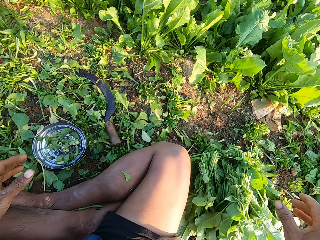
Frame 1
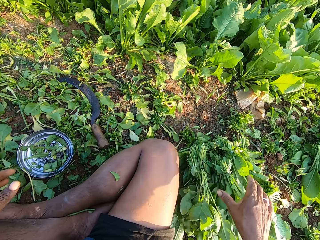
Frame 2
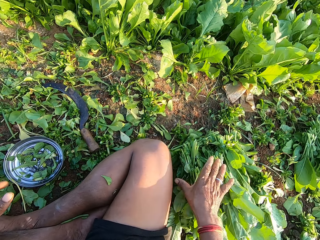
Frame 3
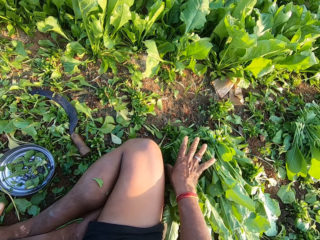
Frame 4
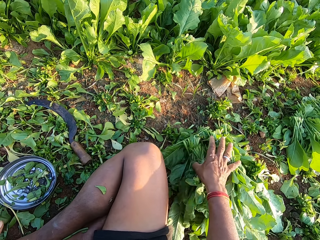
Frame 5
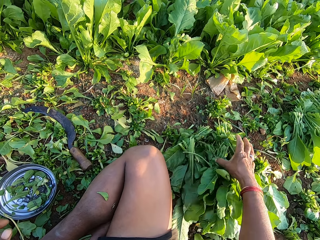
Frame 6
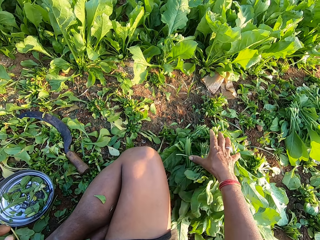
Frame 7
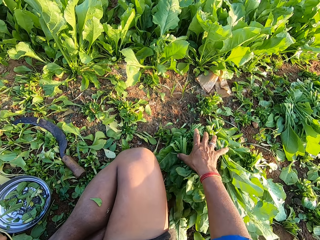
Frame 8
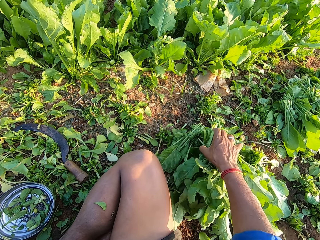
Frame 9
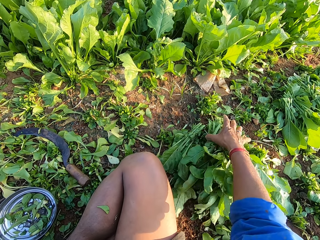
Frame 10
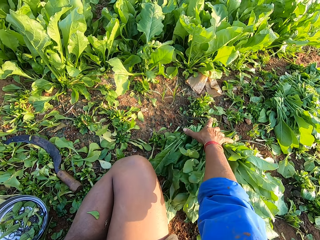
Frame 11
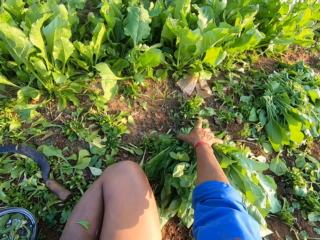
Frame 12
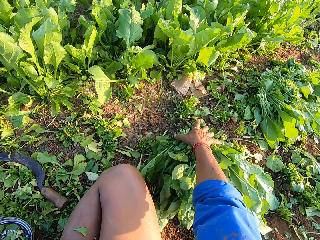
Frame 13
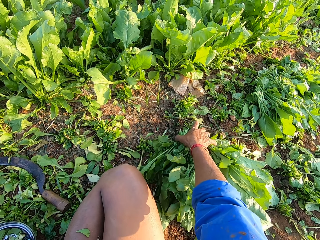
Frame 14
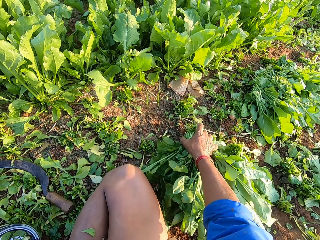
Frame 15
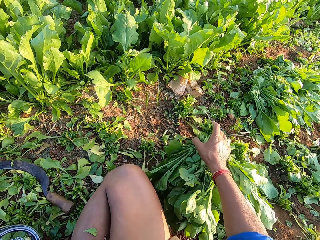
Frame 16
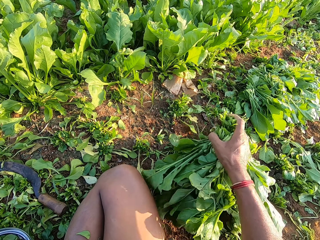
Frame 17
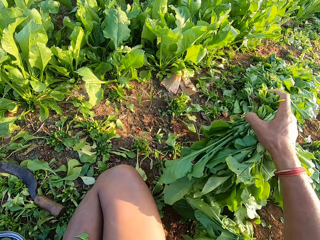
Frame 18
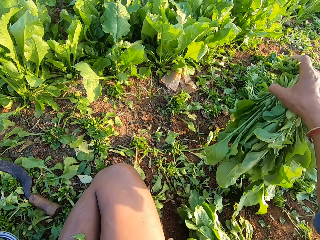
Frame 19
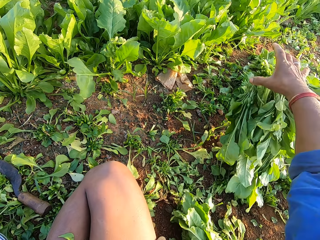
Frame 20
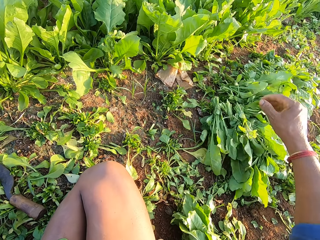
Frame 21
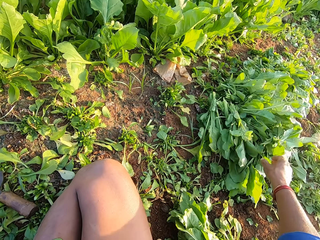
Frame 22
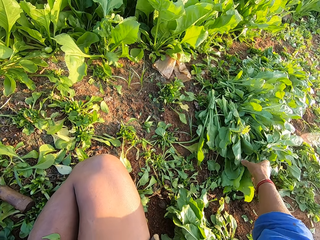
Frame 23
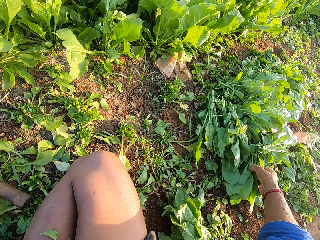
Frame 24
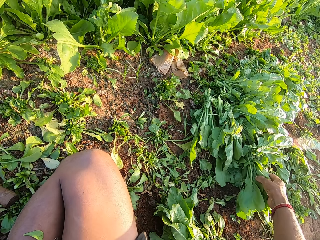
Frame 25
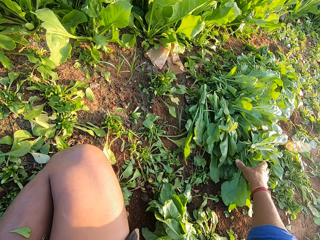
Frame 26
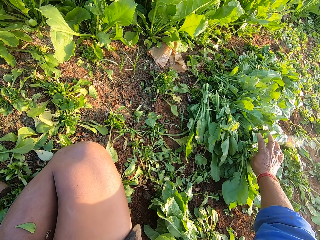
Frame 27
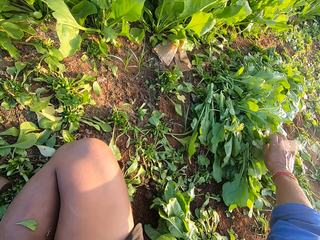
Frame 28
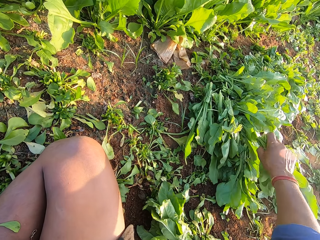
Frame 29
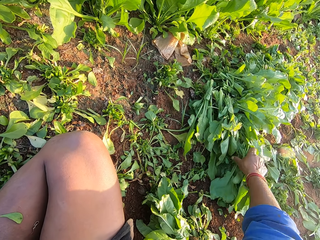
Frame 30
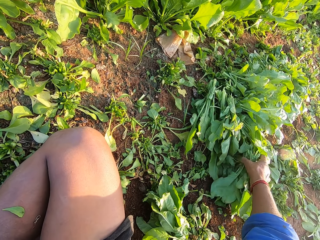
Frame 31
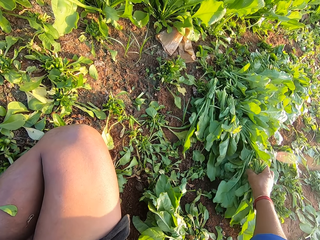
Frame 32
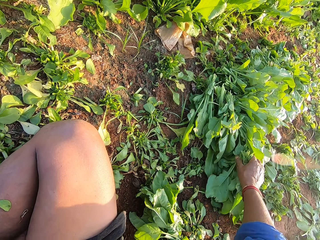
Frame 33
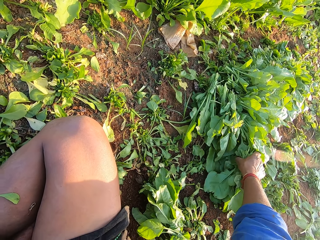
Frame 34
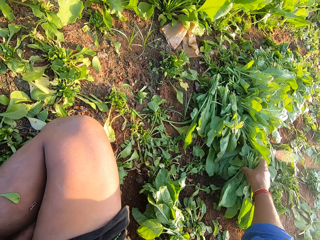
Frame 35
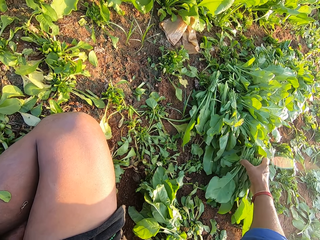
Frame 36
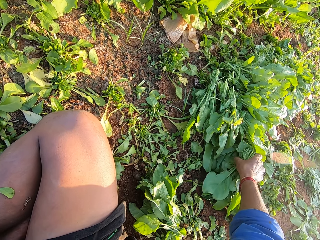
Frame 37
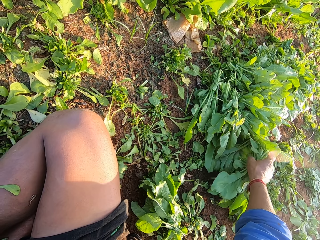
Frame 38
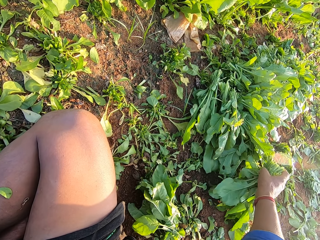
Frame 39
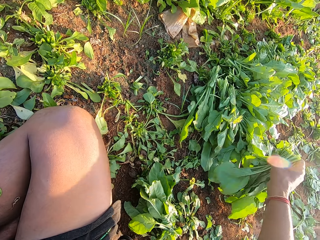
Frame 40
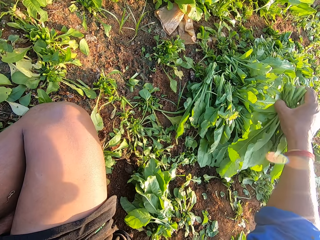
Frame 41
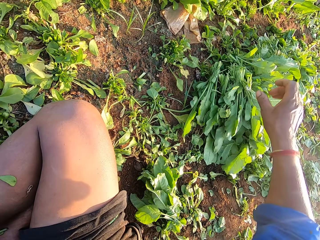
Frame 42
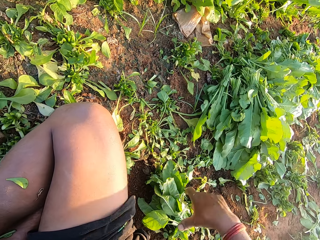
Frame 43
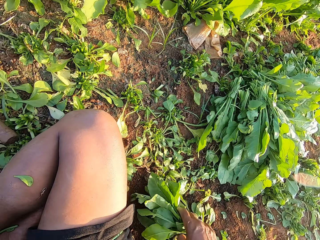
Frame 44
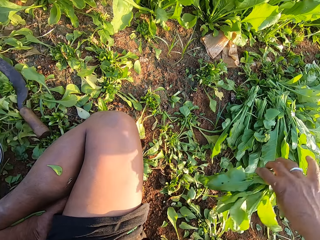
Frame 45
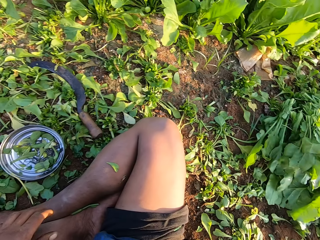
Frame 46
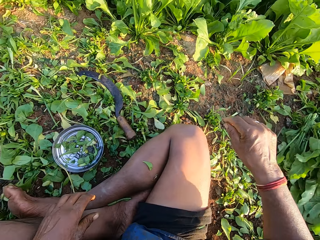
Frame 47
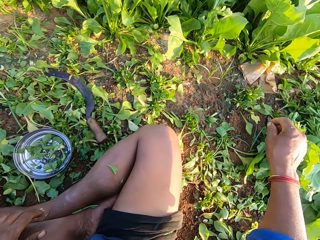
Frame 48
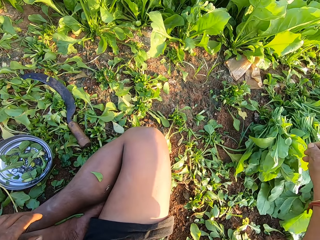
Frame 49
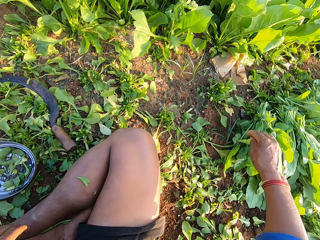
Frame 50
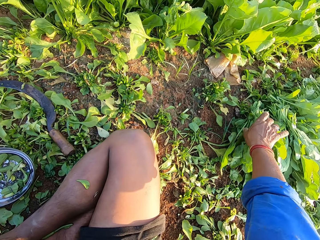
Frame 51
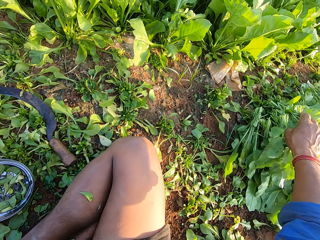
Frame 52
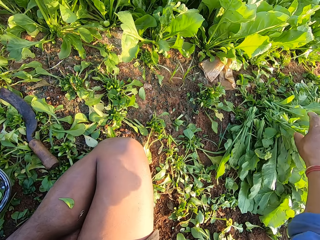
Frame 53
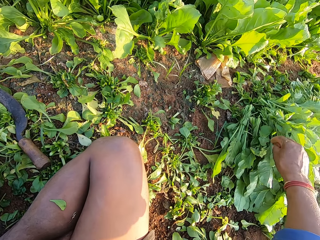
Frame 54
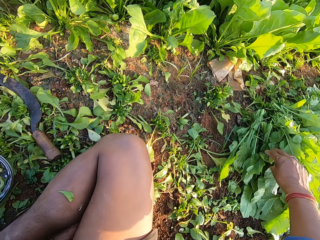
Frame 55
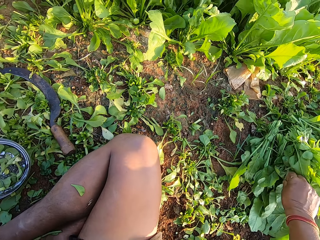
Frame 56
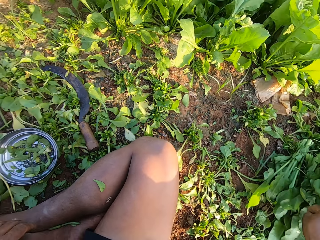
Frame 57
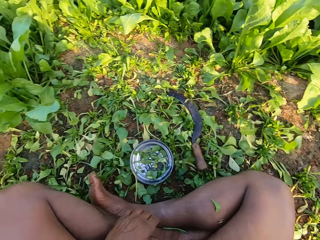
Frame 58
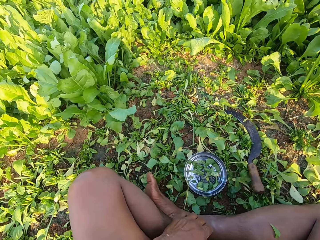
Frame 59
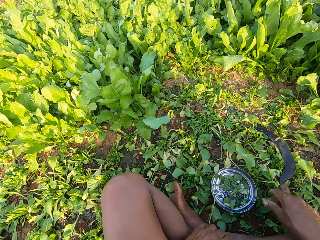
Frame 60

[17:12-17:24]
The camera wearer drops the bundle of vegetables on the bundles of vegetables on the ground with his right hand. He arranges the bundles of vegetables on the ground with his right hand. He moves the vegetables. He carries the bundles of vegetables from the ground with his right hand. He picks up the vegetables. He drops the bundle of vegetables on the bundles of vegetables on the ground with his right hand. He touches the bundle of vegetables on the ground with his right hand. He removes a weed from the bundles of vegetables on the ground with his right hand and drops the weed on the ground with his right hand. He picks up the bundles of vegetables from the ground with his right hand. He drops the bundle of vegetables on the bundles of vegetables on the ground with his right hand. He picks up the bundle of vegetables from the ground with his right hand. He drops the bundle of vegetables on the bundles of vegetables on the ground with his right hand. He picks up the bundle of vegetables from the bundles of vegetables on the ground with his right hand. He drops the bundle of vegetables on the bundles of vegetables on the ground with his right hand. He arranges the vegetables.

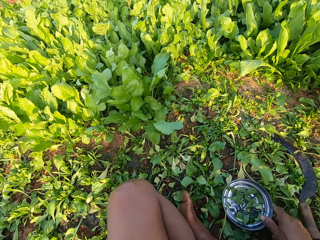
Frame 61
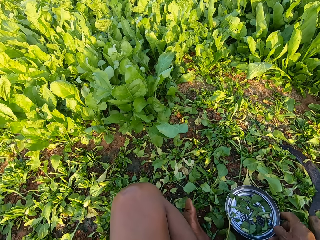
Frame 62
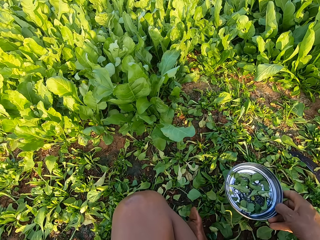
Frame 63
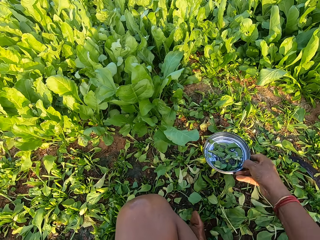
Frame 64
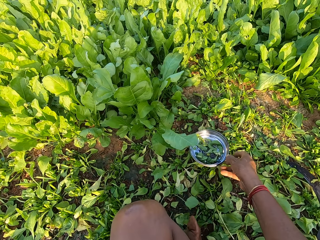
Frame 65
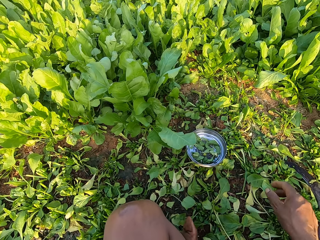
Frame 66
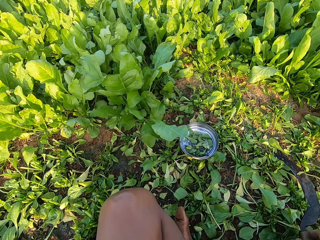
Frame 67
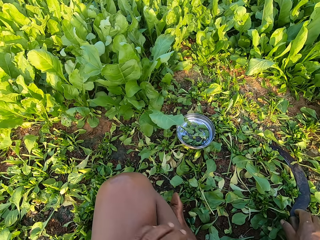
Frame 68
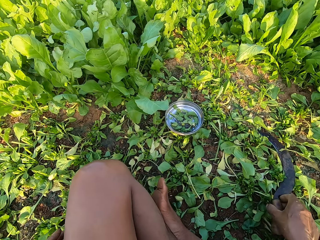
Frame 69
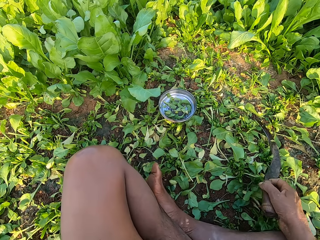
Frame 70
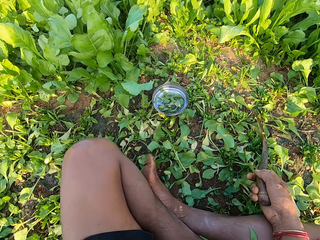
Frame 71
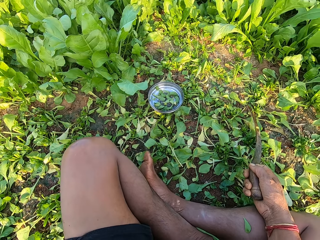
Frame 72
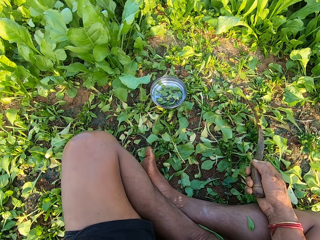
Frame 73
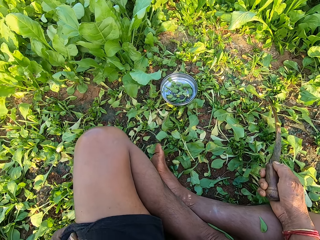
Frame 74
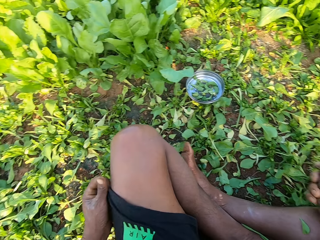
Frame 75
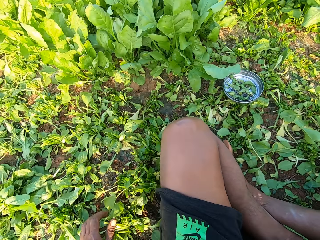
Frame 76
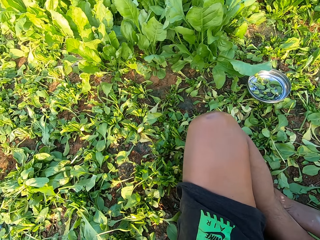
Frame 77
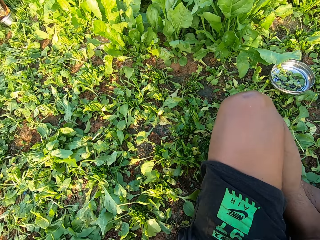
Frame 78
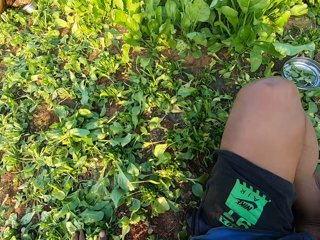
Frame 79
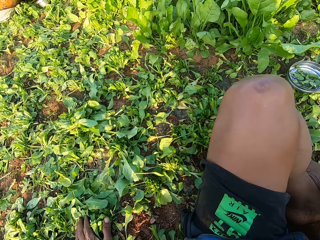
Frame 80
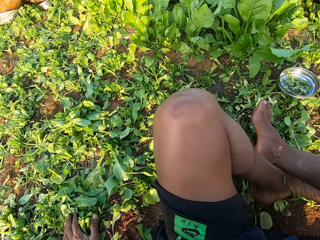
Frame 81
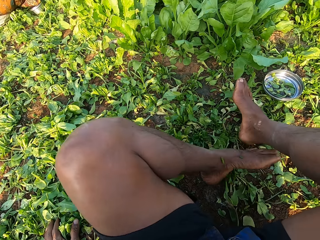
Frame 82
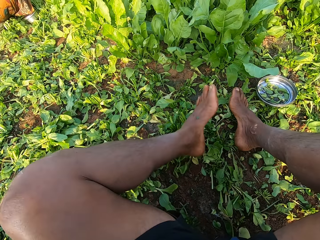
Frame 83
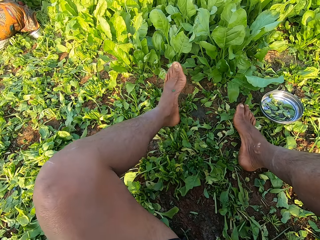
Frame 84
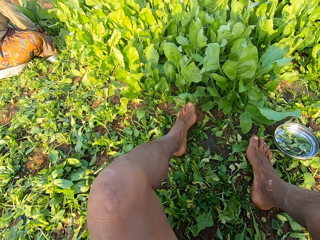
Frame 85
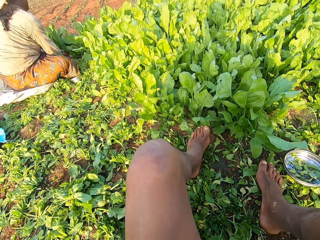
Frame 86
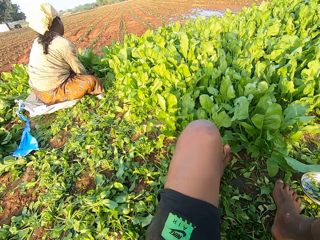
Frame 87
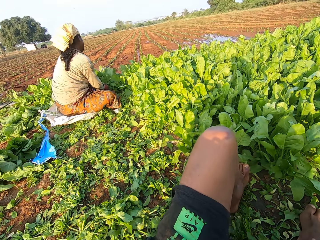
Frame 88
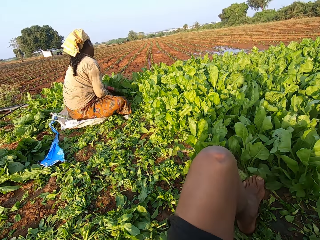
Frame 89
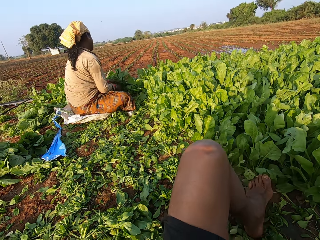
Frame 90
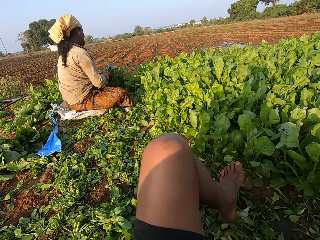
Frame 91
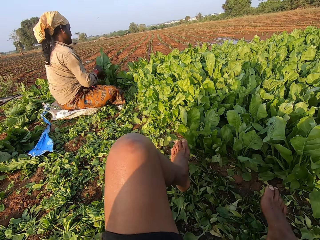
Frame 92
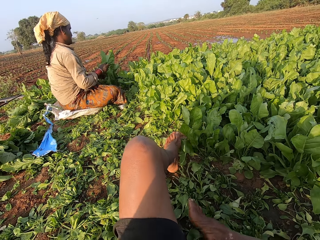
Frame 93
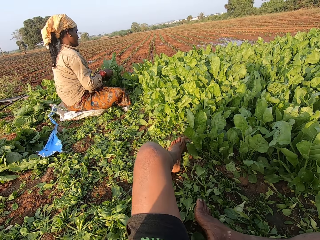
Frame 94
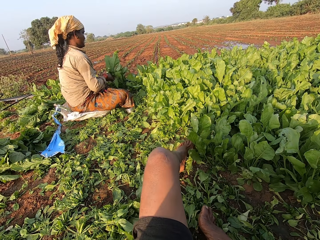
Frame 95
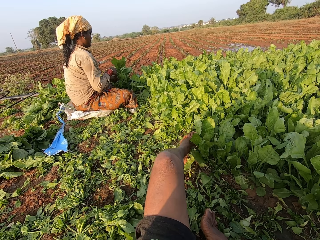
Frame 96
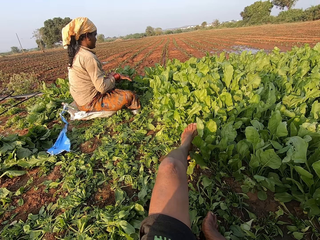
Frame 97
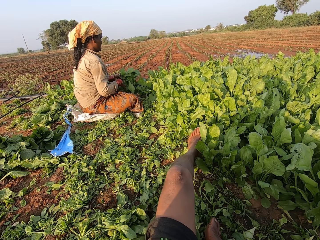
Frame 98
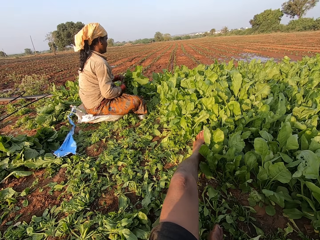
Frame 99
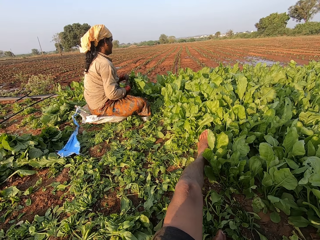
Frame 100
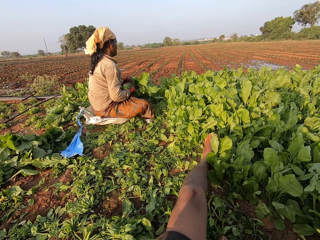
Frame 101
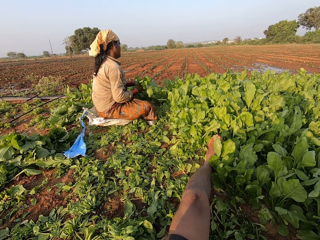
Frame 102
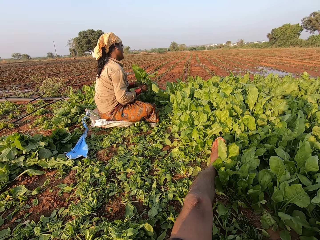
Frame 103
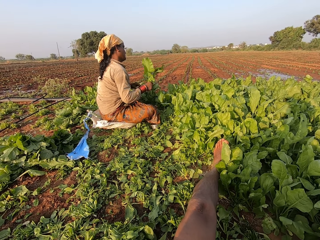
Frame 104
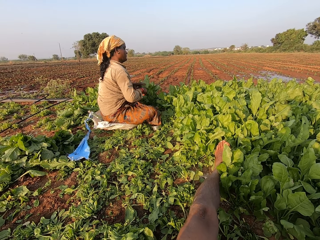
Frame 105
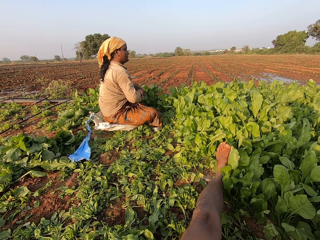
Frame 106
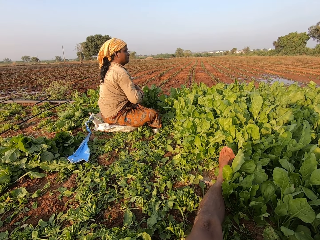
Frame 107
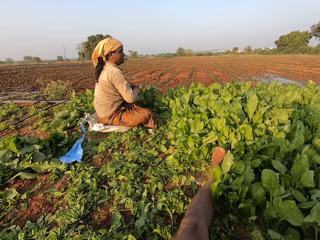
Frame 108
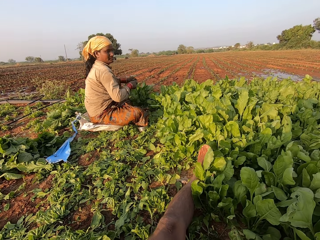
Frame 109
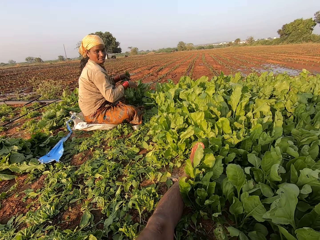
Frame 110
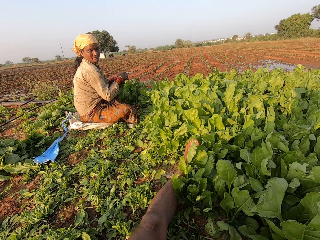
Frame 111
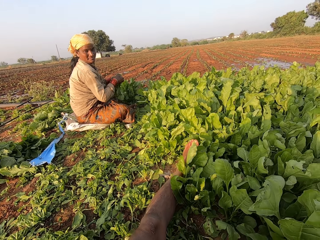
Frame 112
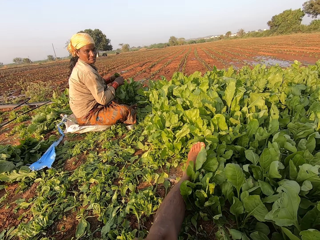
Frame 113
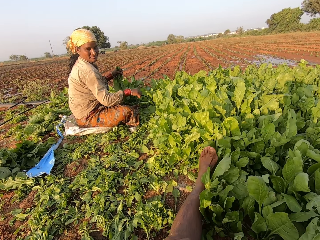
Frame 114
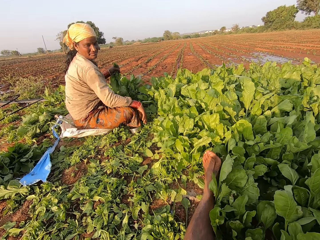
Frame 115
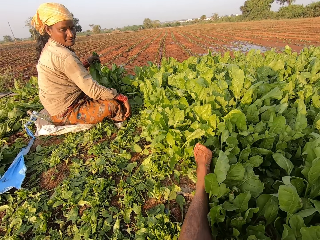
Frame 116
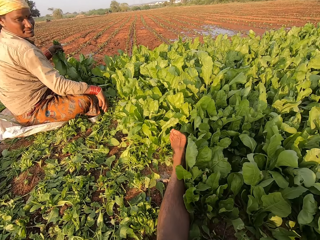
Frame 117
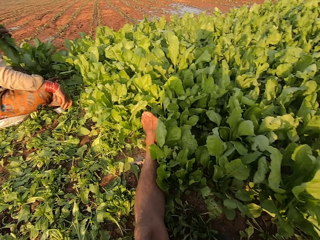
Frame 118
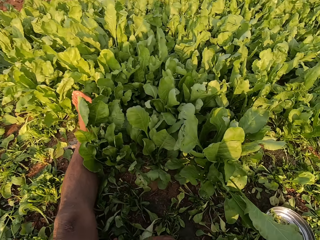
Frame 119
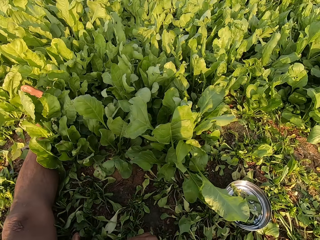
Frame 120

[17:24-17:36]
The camera wearer carries the silver plate from the ground with his right hand. He drops the plate on the ground with his right hand. He picks up the knife from the ground with his right hand. He adjusts his shorts with his left hand. He speaks to a woman. He stretches out his legs. He looks at the woman. The woman arranges vegetables with both hands. The woman looks at the camera wearer. The woman places her right hand on her right knee.
